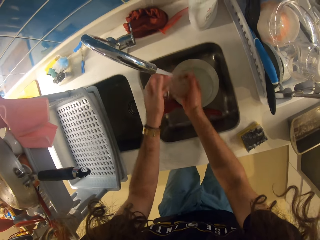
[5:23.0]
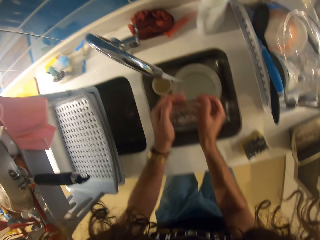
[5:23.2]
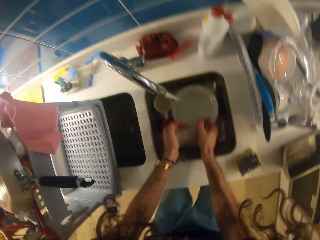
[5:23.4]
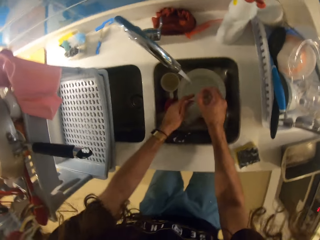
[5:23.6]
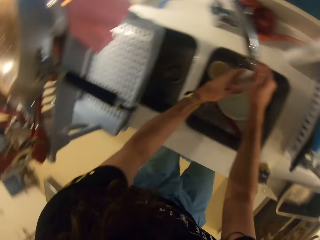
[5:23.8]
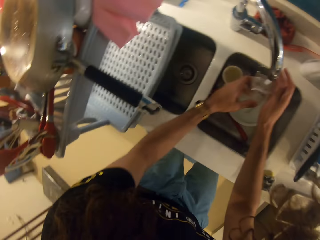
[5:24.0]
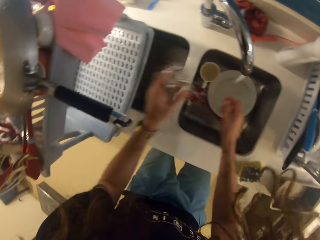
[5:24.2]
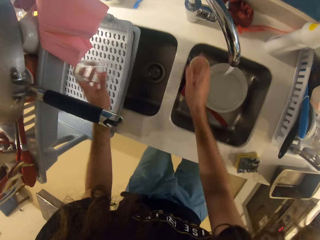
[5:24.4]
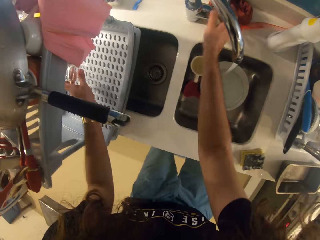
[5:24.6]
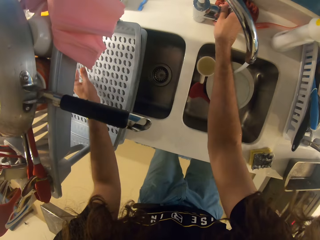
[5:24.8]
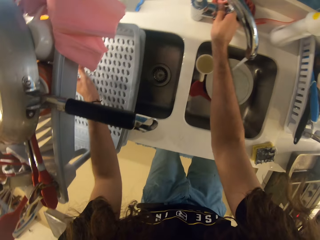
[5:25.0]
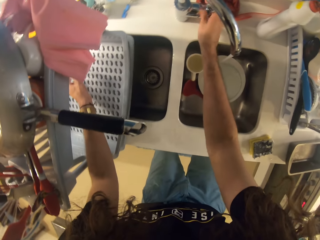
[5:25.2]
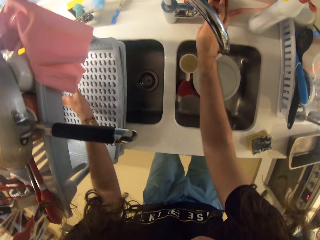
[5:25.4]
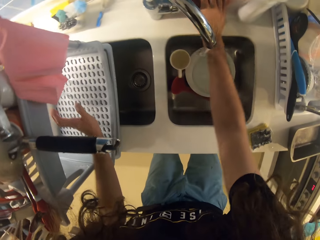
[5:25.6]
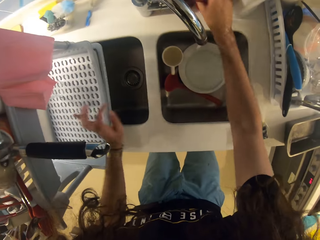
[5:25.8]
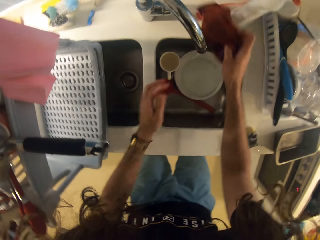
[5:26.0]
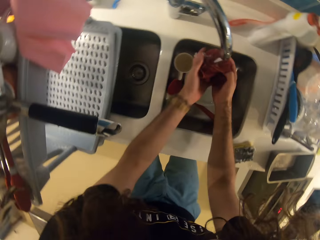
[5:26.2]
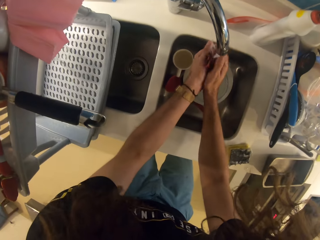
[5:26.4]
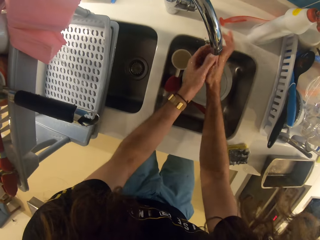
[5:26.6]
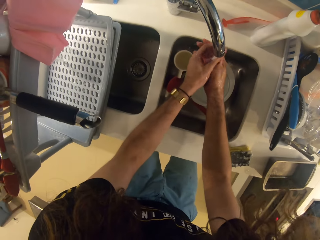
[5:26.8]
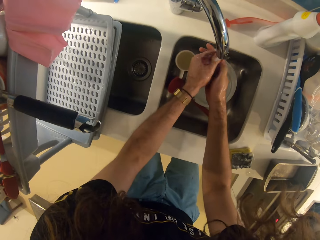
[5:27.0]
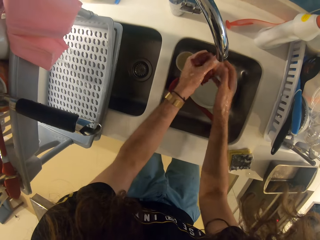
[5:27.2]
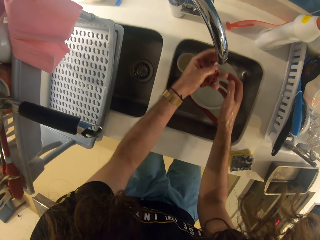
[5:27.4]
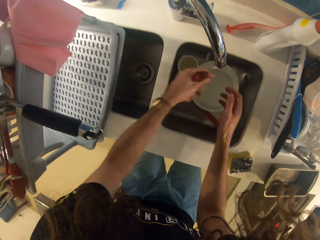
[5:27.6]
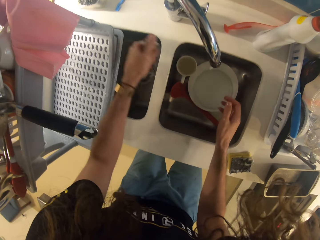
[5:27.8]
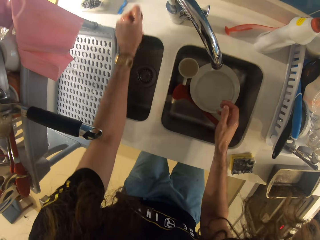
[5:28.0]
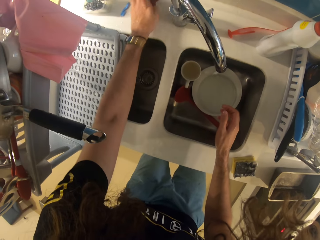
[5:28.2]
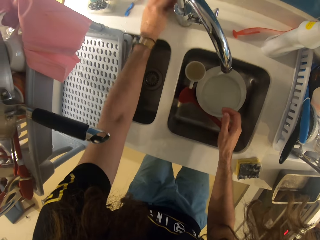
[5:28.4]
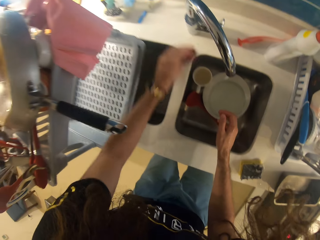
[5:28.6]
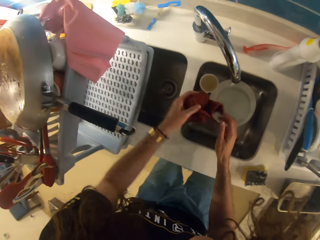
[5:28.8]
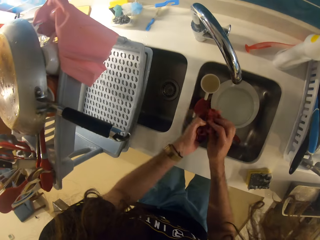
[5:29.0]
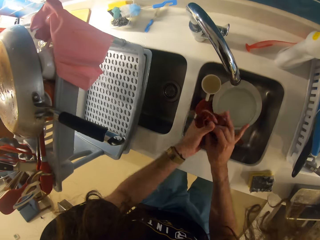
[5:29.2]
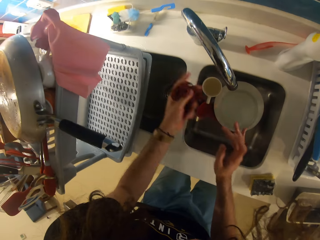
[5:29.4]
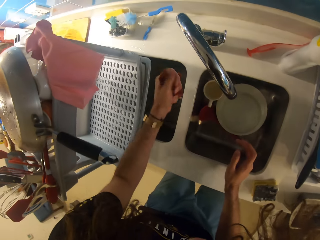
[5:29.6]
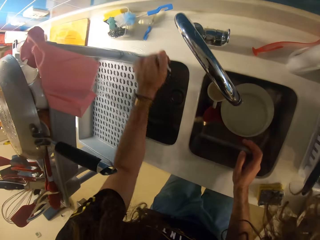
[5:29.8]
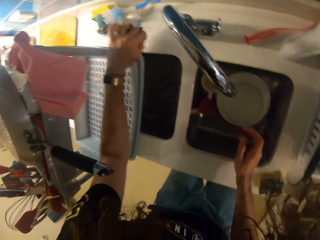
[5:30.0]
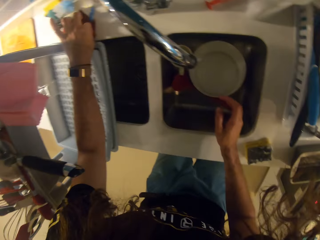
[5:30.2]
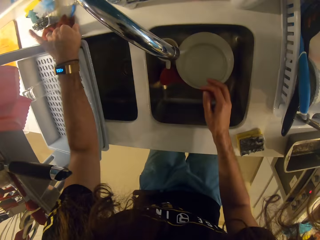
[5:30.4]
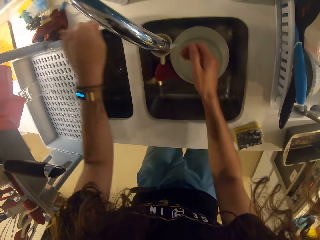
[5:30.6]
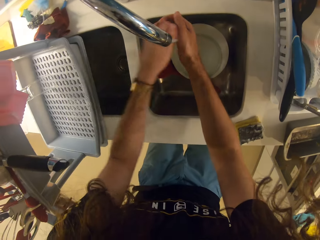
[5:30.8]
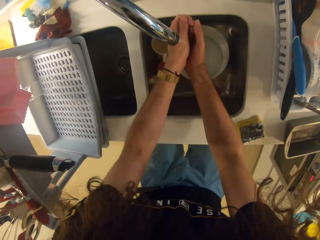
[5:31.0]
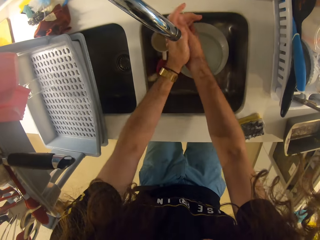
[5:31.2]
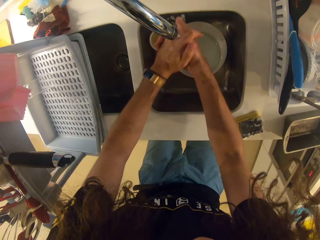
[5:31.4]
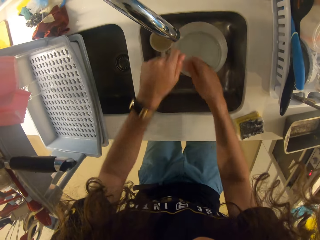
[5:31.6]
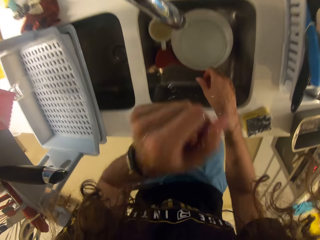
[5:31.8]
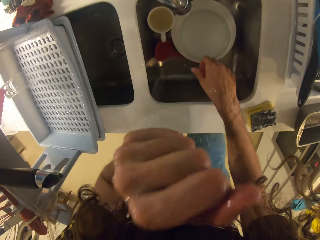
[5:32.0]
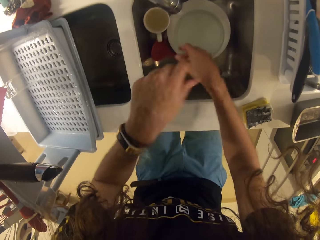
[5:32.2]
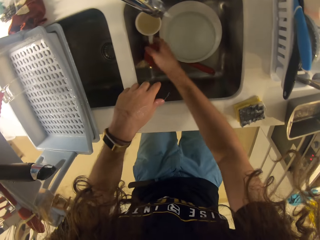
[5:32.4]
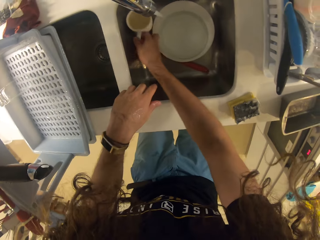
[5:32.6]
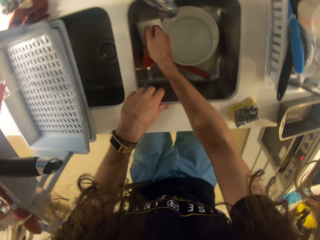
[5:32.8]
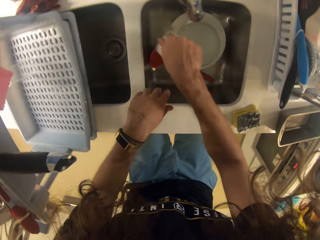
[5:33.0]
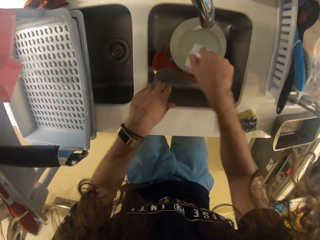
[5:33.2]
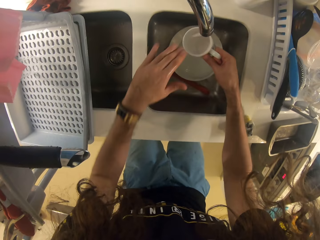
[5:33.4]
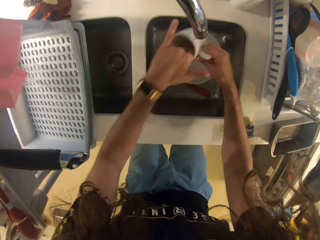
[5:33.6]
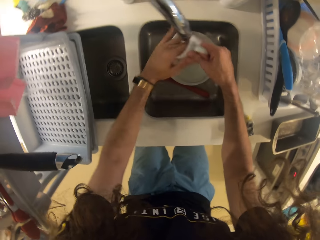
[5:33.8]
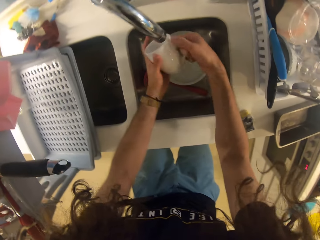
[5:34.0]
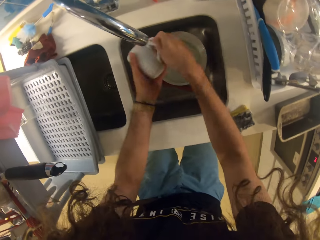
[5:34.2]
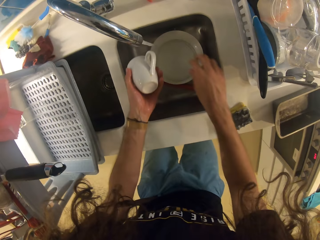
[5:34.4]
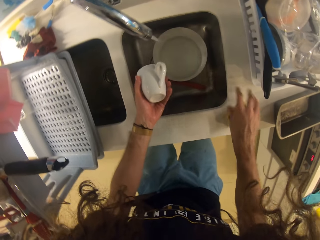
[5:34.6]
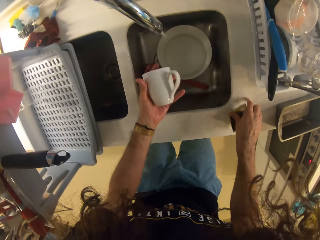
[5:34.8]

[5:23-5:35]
The camera wearer puts the glass on the dish drier with her left hand. She washes the kitchen towel and puts down the kitchen towel with her left hand. She washes her hands.

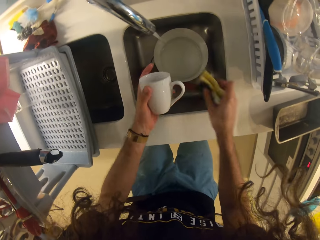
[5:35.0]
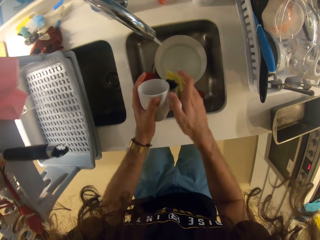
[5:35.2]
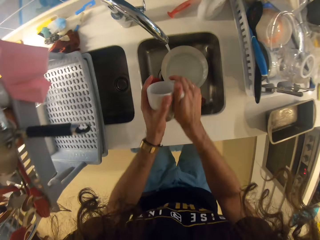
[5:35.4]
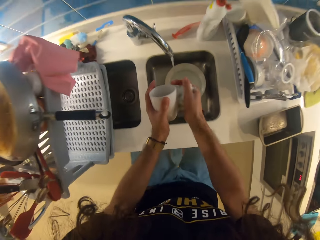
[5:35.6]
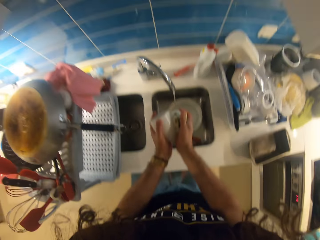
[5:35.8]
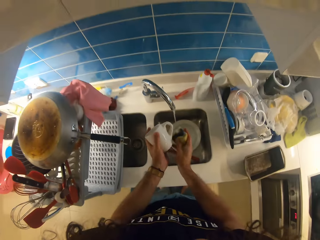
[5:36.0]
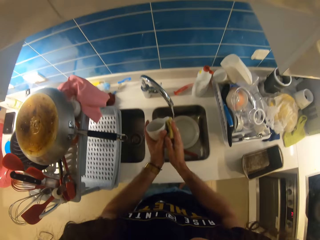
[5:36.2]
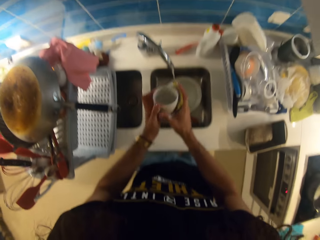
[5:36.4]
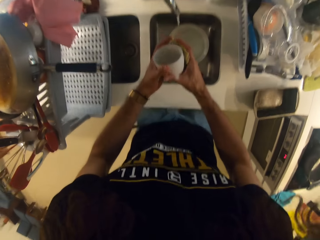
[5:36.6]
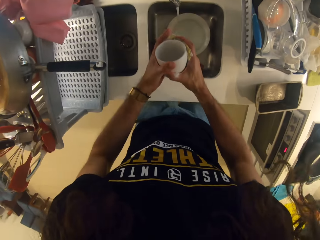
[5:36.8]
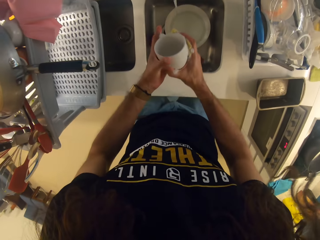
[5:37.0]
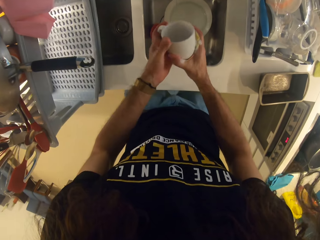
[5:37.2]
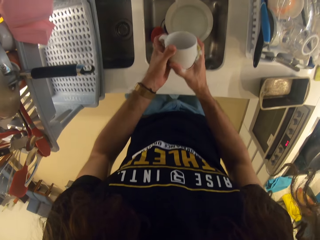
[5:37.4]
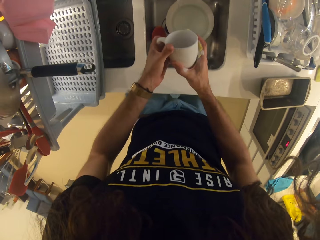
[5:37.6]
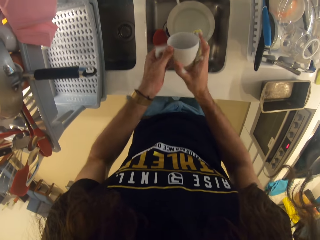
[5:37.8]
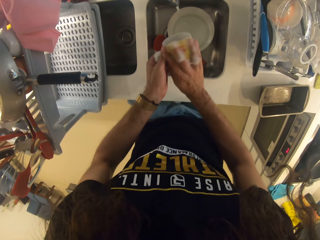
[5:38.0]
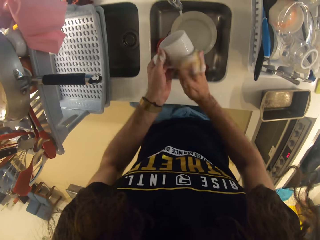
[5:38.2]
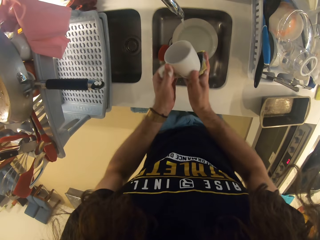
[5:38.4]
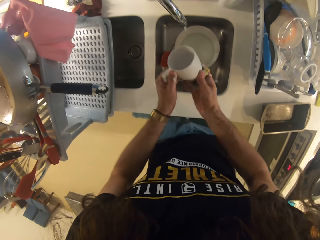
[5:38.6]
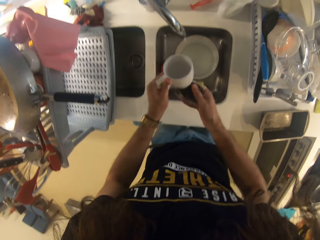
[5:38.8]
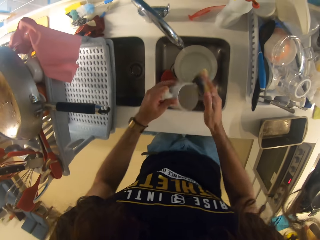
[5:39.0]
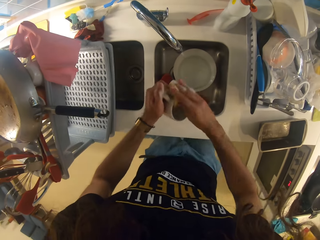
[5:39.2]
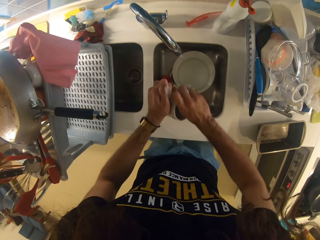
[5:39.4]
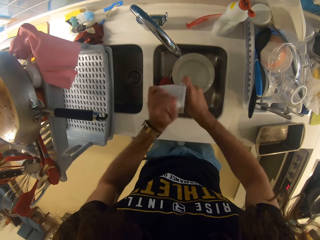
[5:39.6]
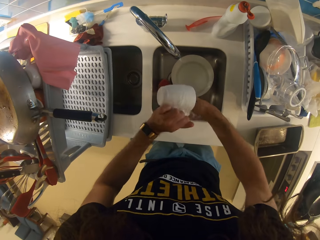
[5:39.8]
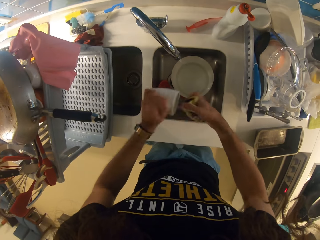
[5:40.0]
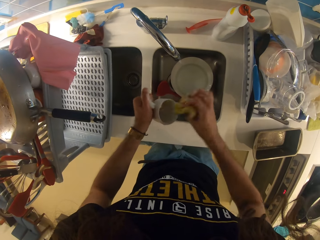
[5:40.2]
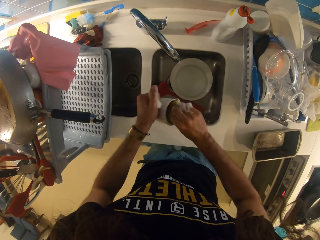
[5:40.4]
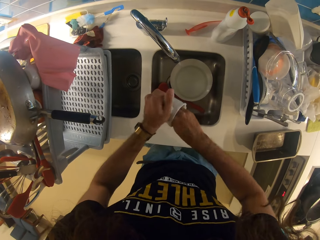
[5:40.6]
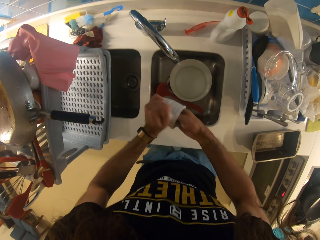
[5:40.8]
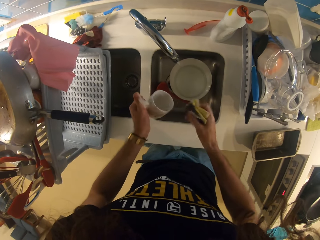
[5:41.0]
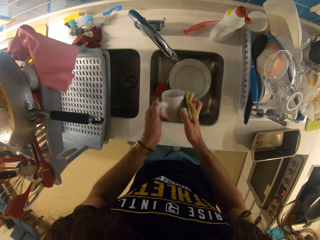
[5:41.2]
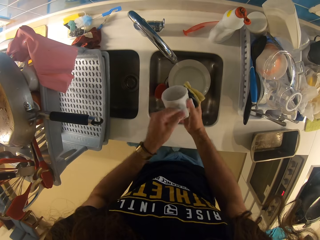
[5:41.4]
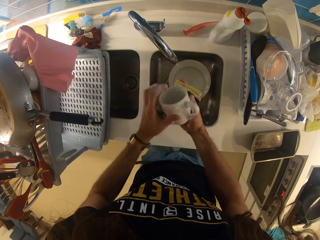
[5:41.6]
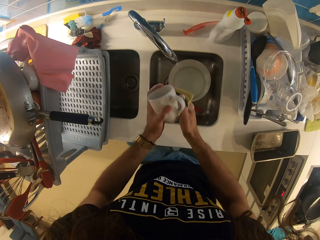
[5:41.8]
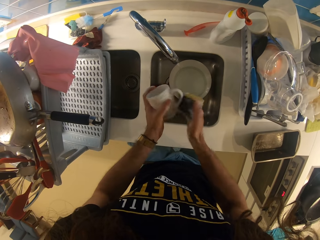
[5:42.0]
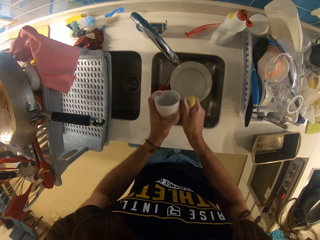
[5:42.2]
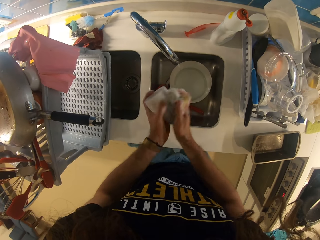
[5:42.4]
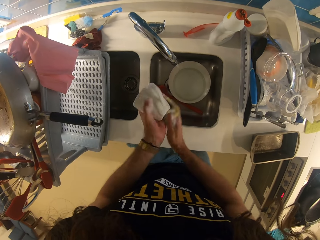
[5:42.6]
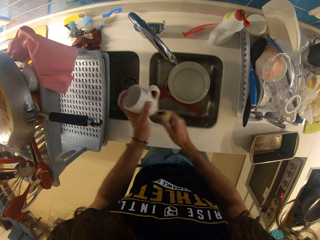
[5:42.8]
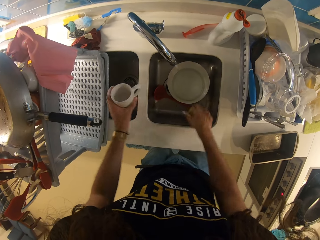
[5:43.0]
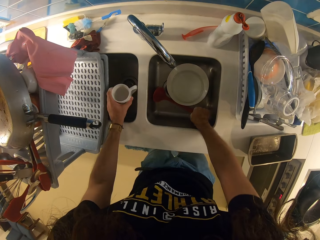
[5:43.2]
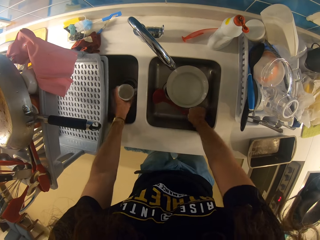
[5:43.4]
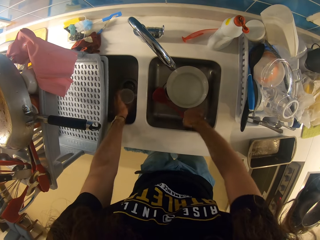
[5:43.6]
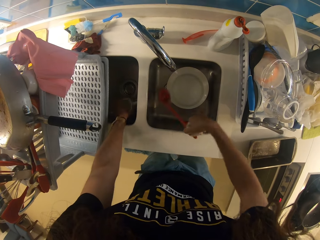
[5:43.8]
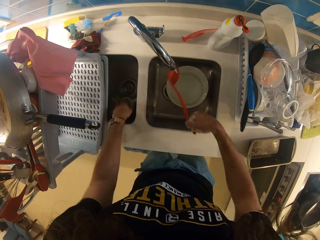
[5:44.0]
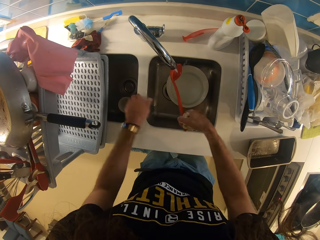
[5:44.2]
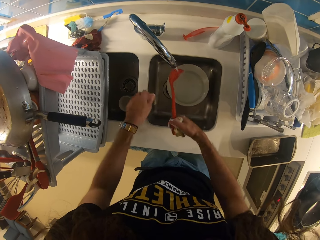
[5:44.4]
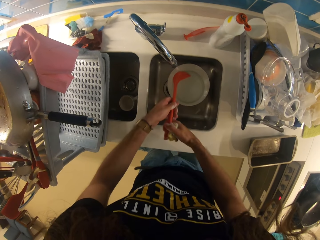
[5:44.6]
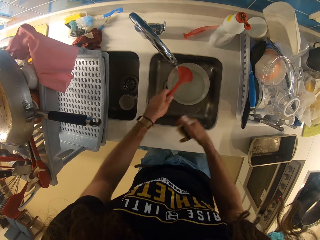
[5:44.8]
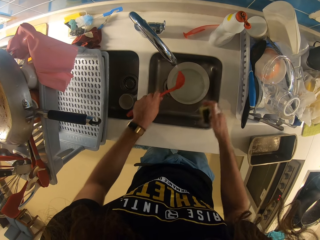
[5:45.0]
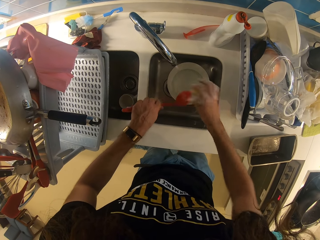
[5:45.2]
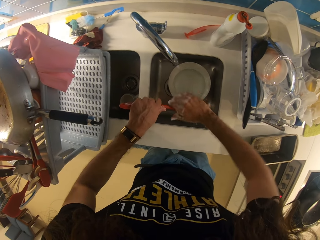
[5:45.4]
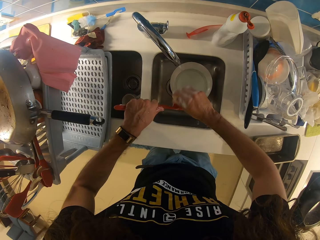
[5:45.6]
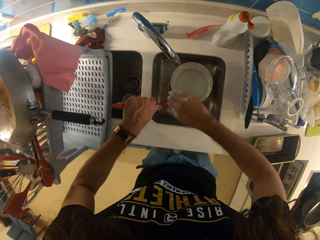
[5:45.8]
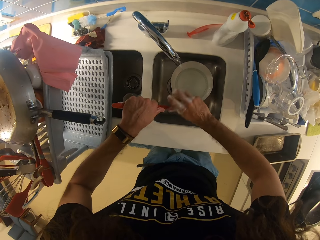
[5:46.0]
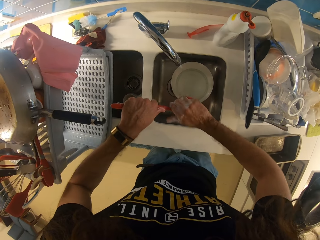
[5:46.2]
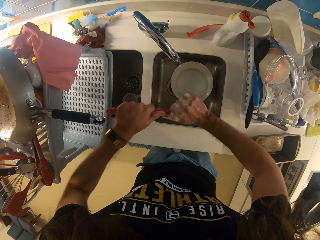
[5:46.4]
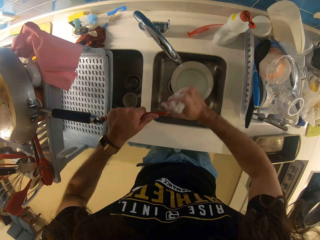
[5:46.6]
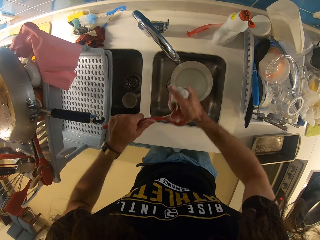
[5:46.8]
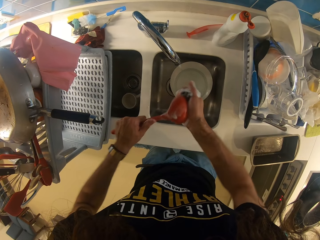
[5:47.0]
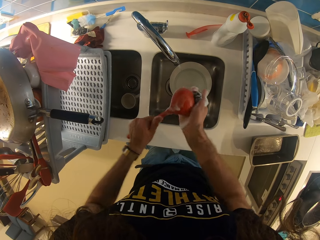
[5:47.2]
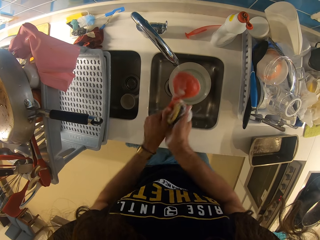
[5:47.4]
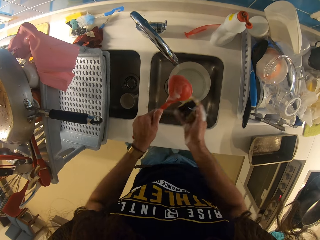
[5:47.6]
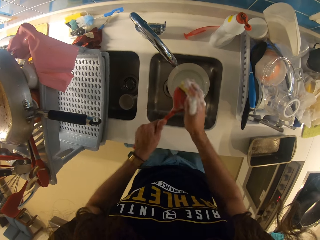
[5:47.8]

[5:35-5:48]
The camera wearer washes a cup with the dish washing sponge. They wash a serving spoon.
